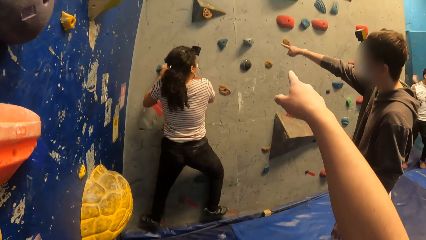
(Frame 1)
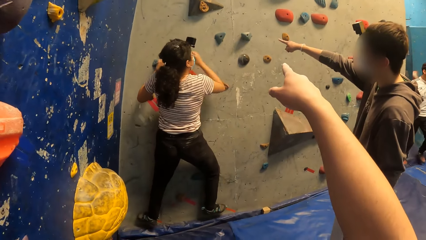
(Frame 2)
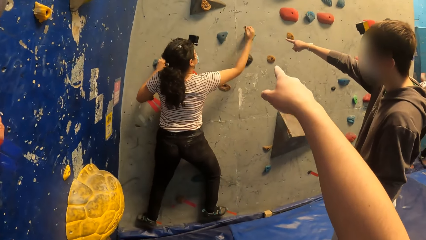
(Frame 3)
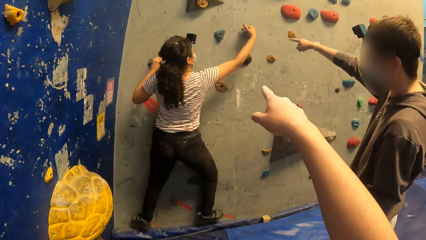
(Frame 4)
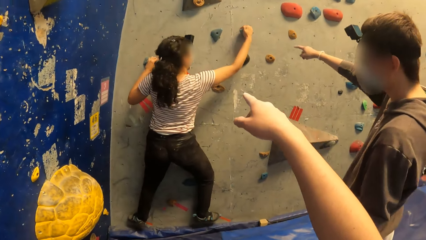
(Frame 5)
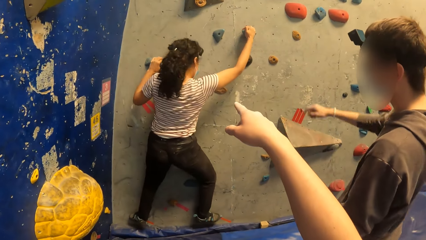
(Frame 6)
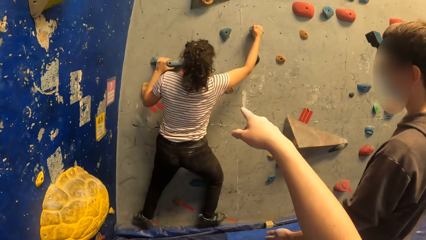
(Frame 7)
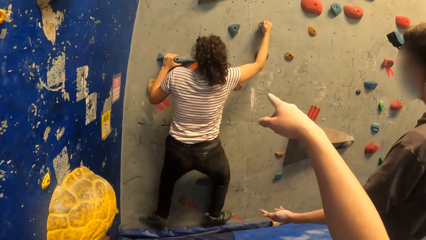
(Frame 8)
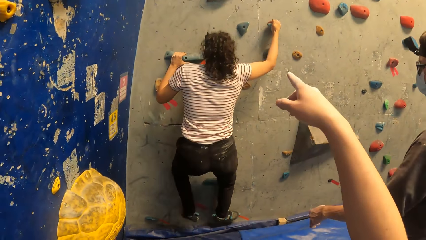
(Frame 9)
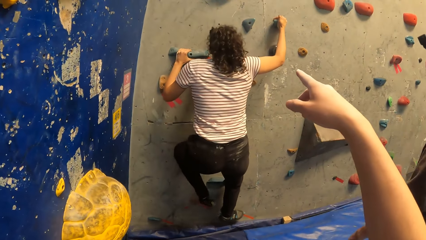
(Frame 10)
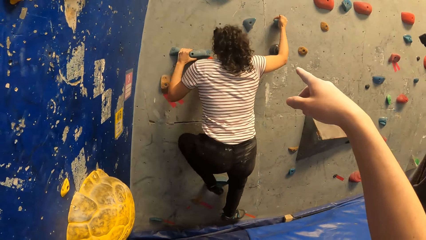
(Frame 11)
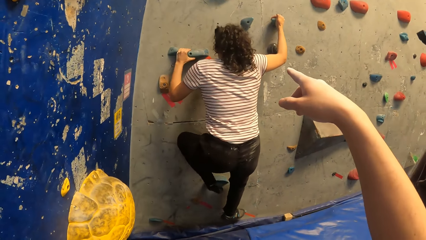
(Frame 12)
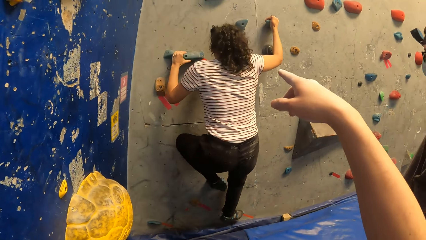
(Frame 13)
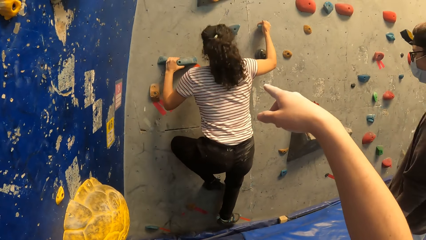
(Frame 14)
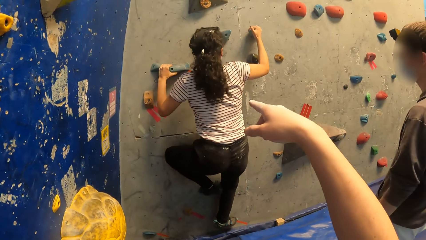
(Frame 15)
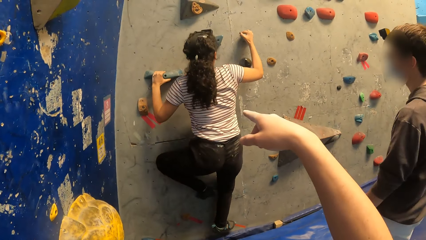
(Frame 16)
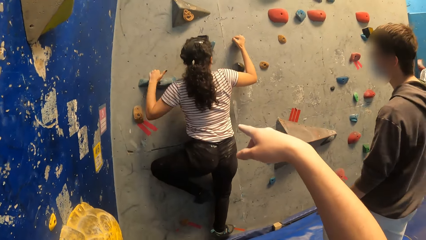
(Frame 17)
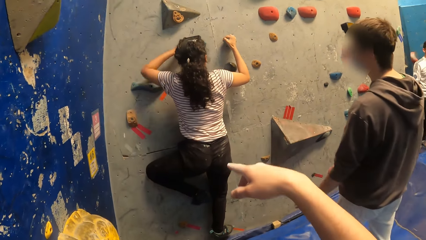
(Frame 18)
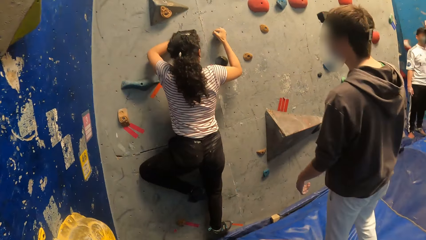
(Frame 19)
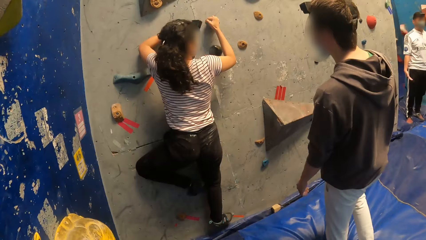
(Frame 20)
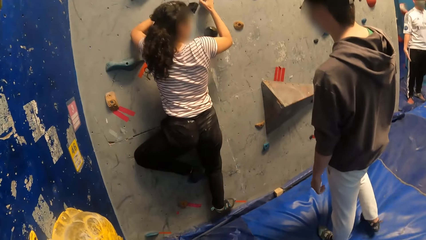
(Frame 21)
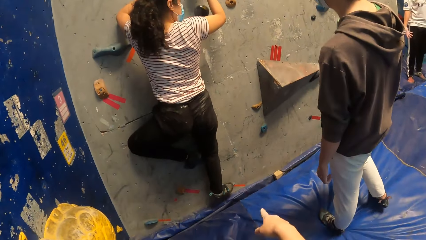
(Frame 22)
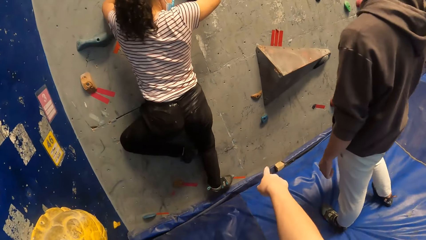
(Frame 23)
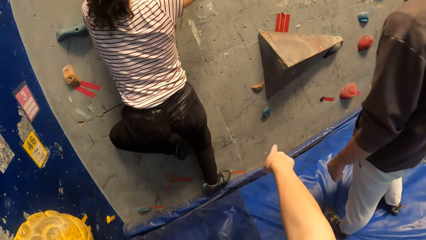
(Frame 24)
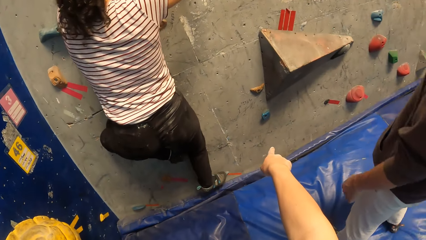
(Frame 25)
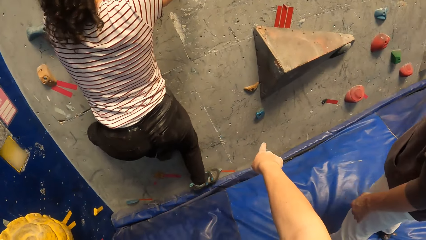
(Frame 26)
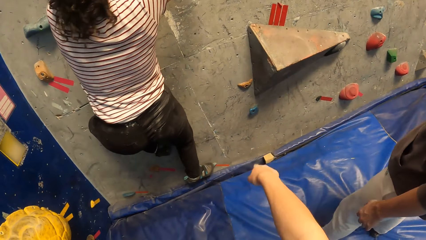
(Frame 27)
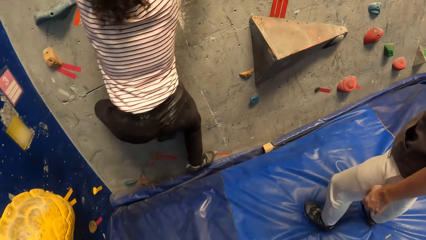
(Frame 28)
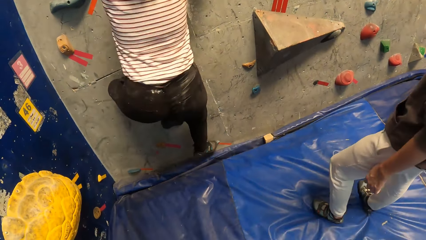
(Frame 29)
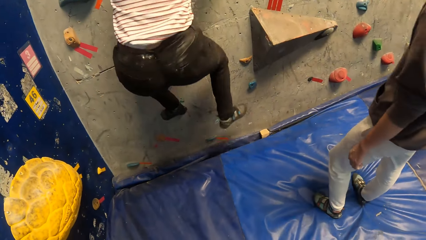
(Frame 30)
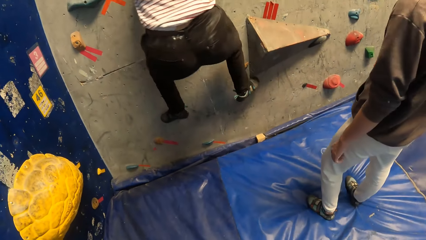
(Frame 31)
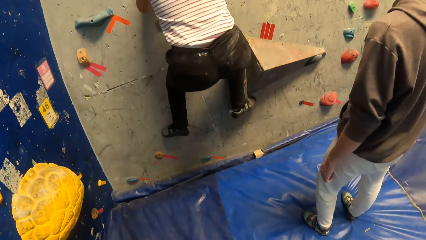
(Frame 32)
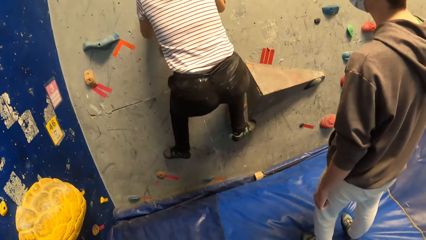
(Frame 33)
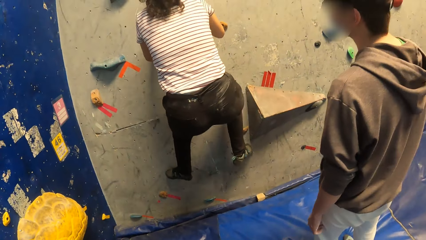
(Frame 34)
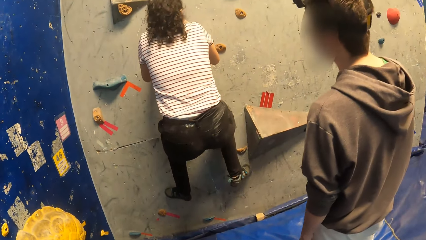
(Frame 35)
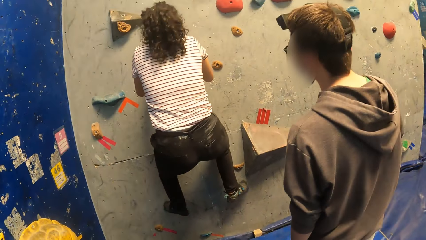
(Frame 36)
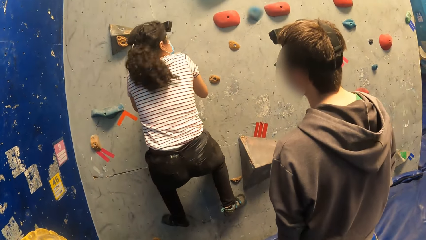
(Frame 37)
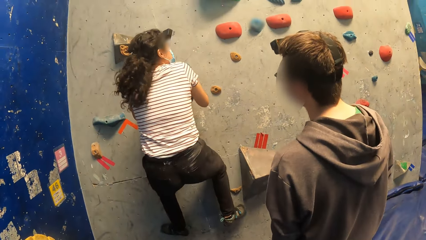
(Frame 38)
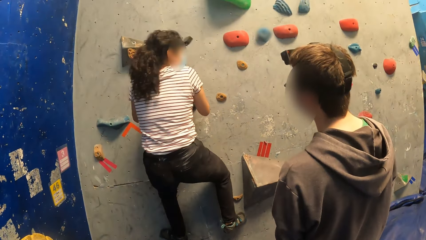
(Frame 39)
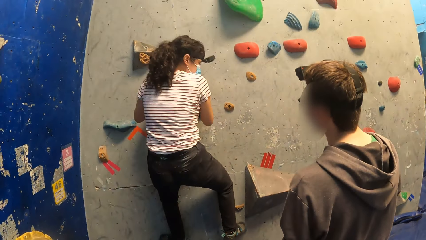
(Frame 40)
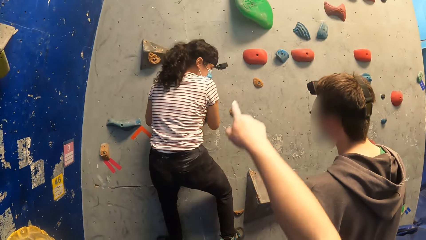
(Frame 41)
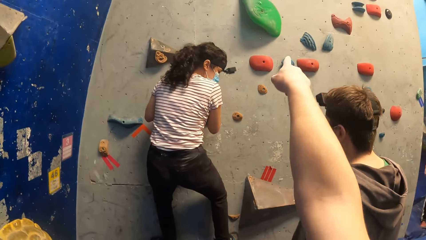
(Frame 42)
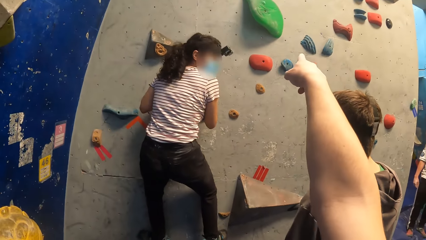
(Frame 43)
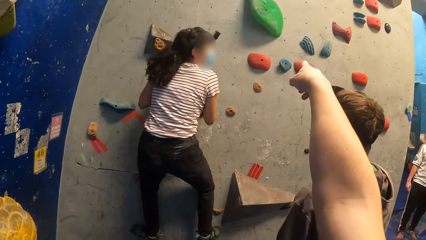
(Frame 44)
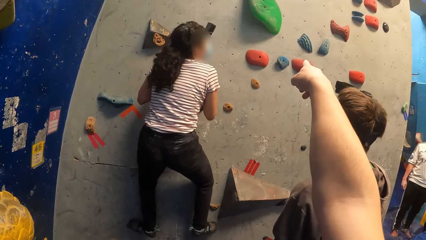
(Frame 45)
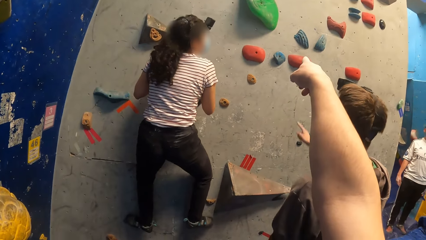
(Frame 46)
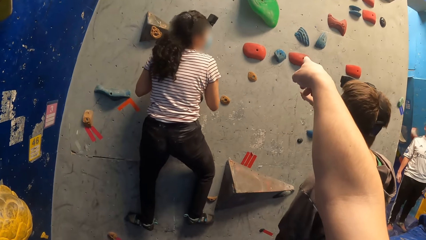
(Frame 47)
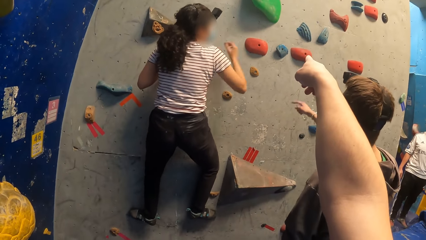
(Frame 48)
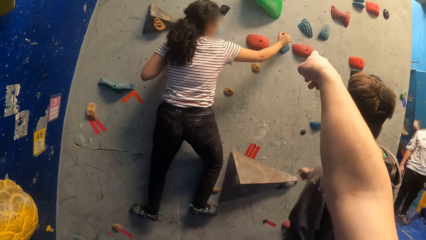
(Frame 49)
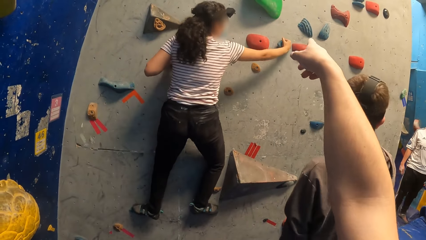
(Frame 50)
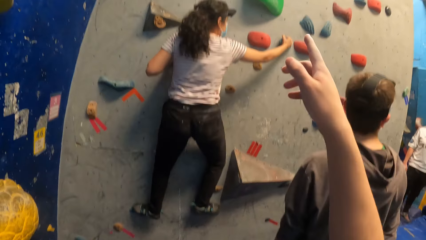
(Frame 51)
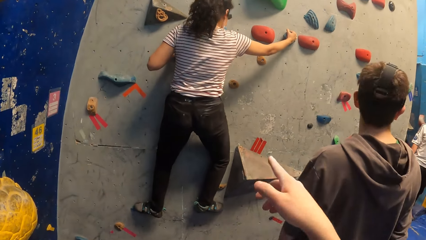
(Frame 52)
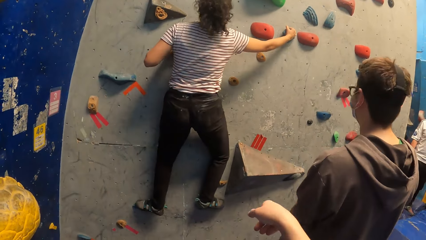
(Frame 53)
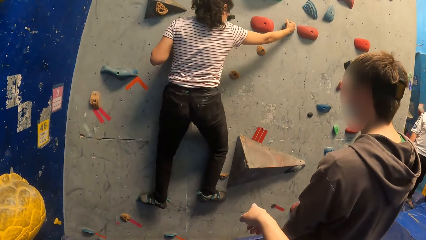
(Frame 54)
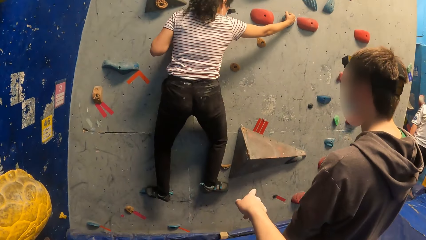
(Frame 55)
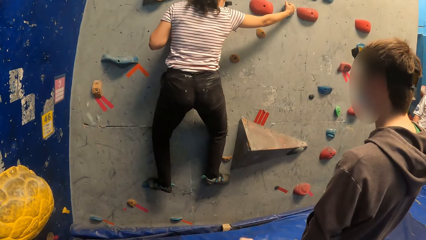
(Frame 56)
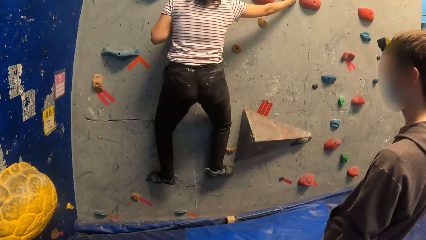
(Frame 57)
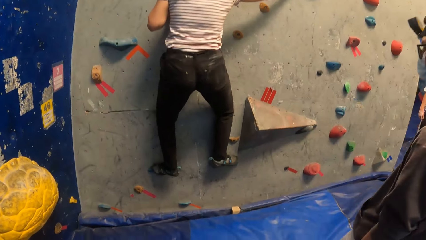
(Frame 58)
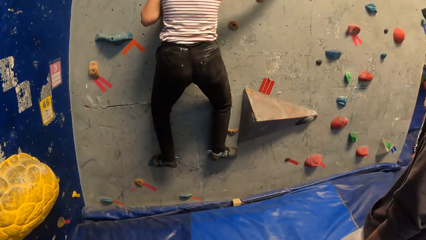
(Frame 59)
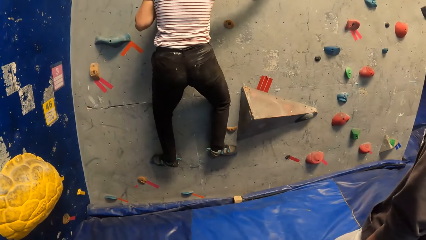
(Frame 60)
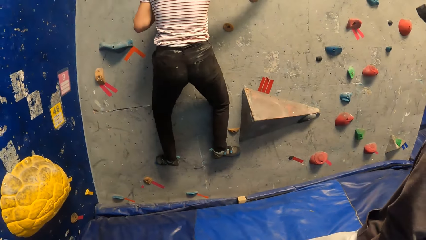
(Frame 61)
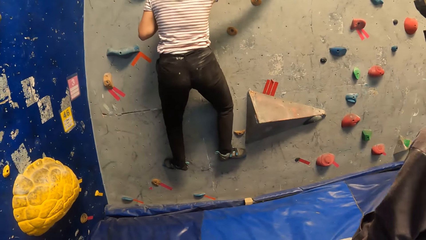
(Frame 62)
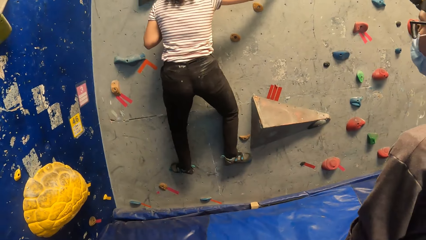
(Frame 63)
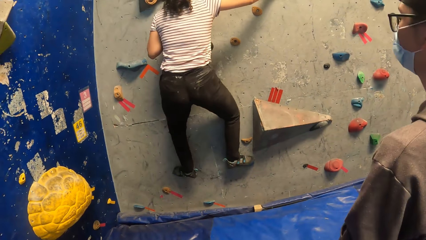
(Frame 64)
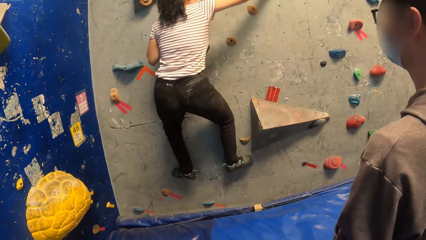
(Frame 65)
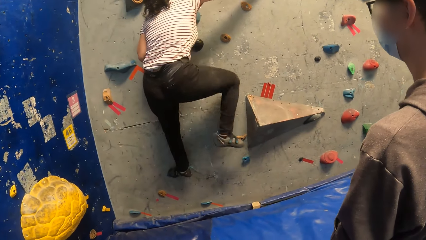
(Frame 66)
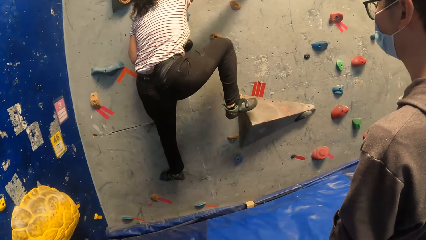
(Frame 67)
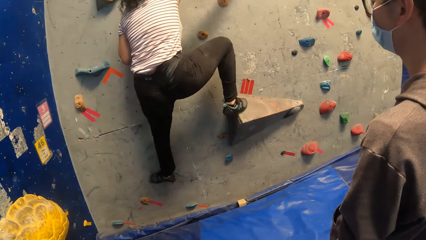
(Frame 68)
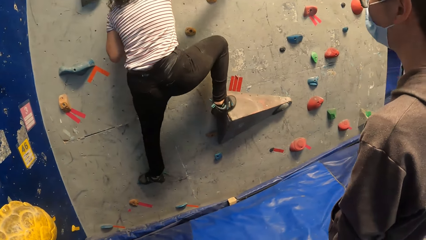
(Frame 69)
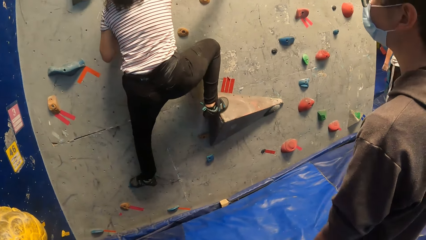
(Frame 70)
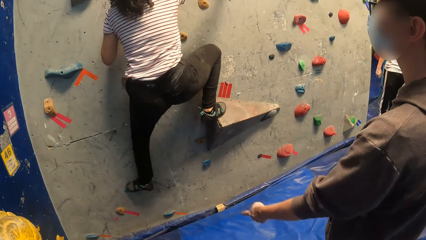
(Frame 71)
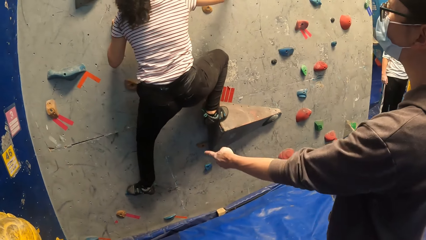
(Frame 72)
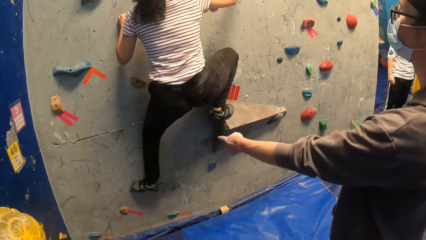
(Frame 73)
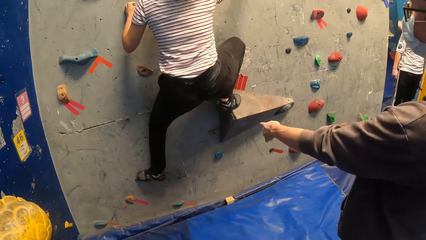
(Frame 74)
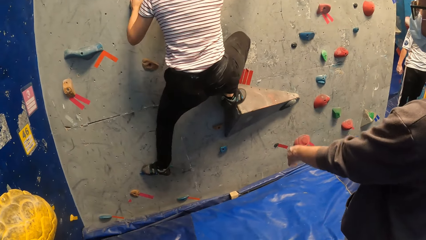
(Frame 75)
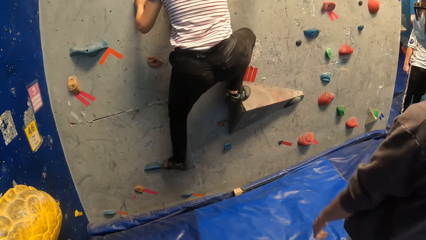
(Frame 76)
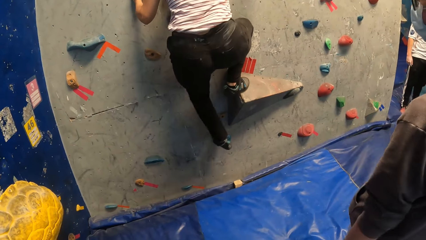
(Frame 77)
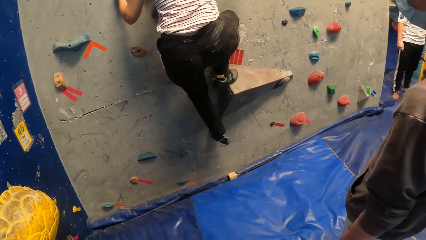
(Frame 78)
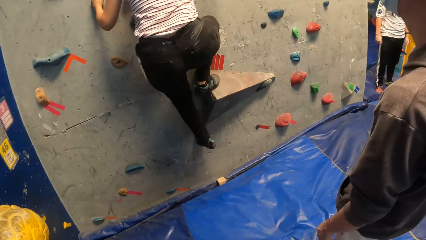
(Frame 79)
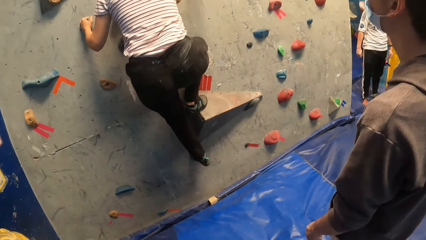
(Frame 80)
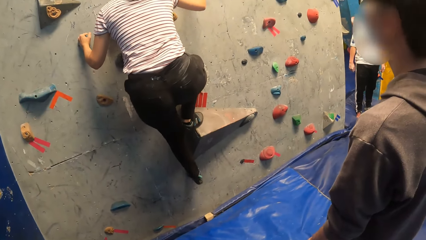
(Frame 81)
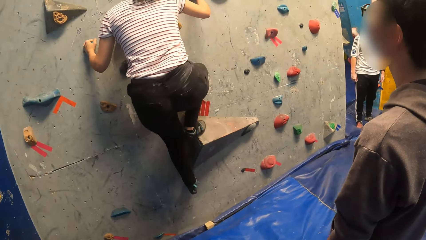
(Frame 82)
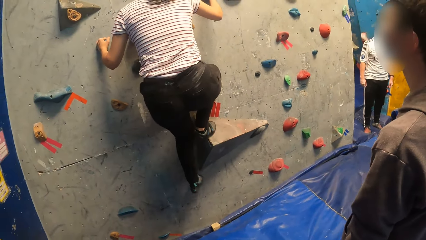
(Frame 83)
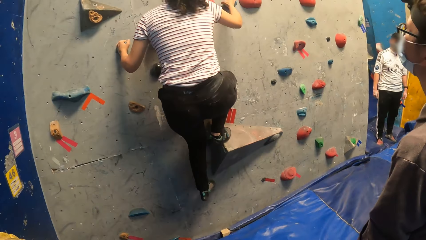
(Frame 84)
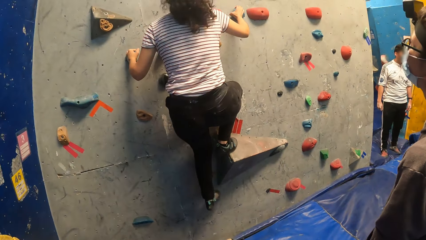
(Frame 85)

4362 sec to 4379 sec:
The camera wearer points at the wall. They converse with a woman. A person climbs the wall. The camera wearer points at the wall. Another person points at the wall. The camera wearer points at the wall. The first person climbs the wall.
